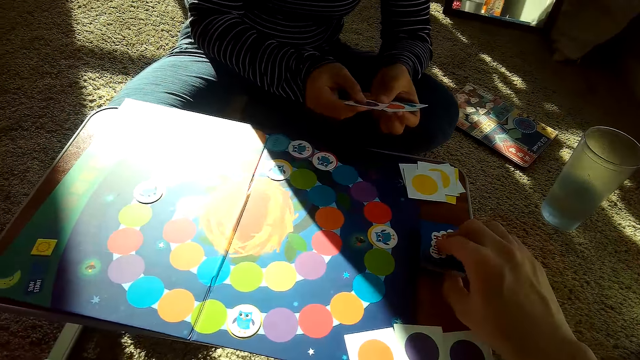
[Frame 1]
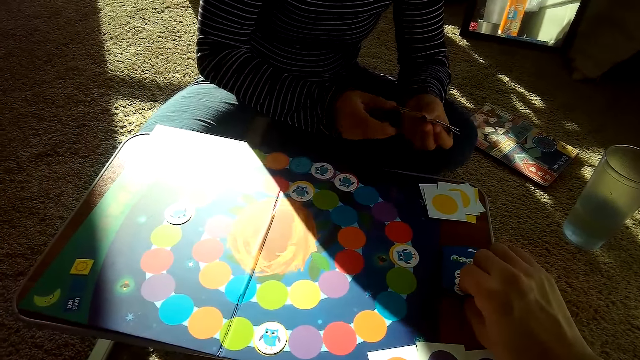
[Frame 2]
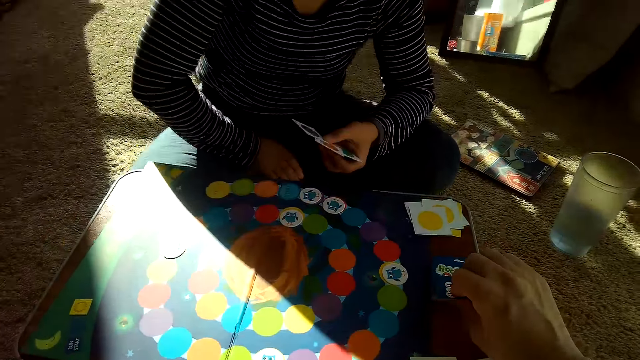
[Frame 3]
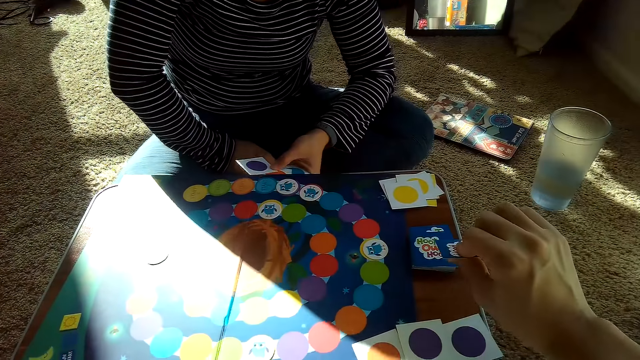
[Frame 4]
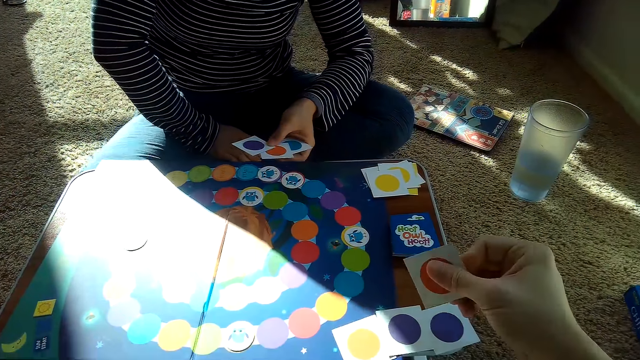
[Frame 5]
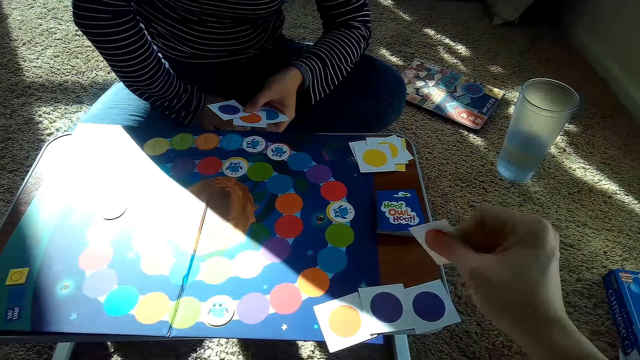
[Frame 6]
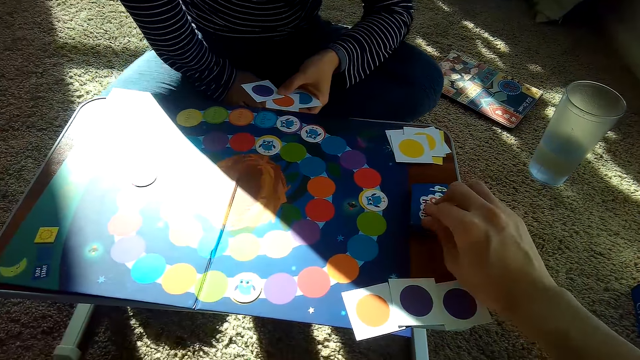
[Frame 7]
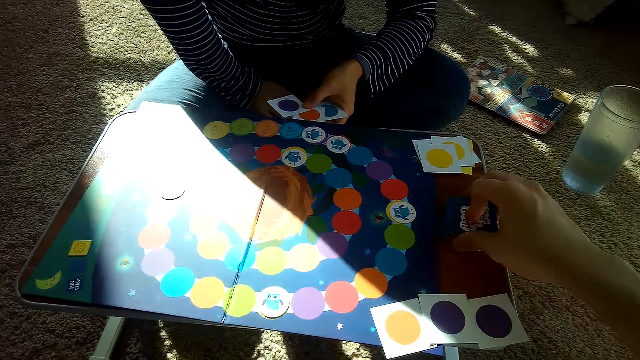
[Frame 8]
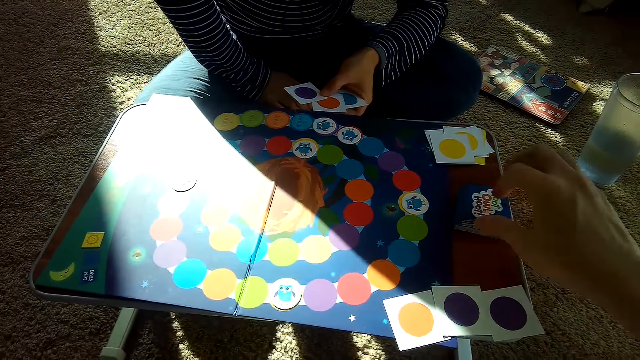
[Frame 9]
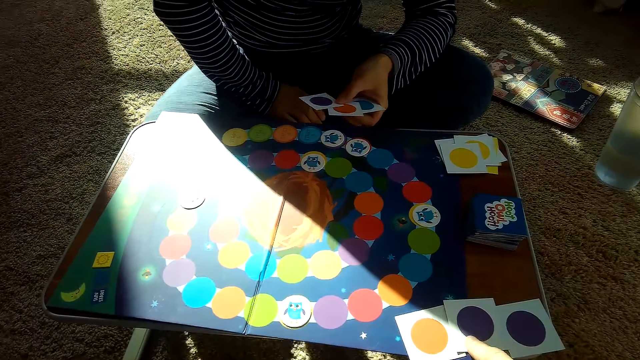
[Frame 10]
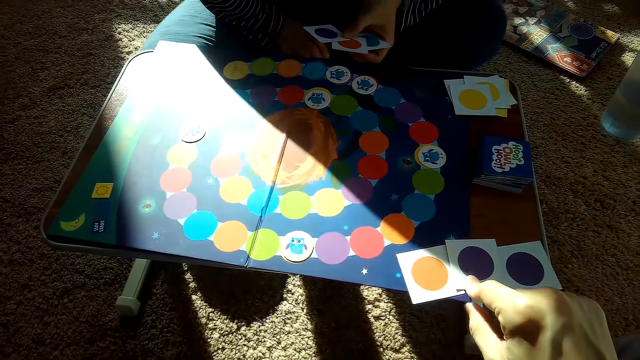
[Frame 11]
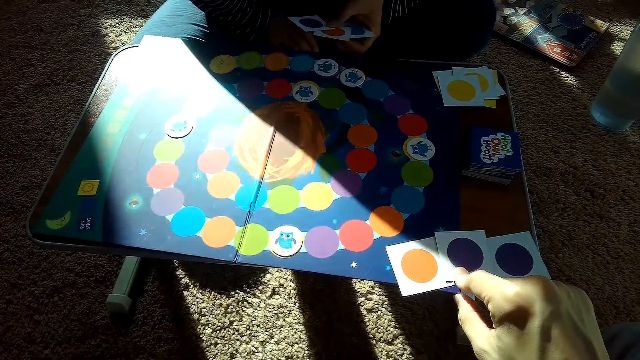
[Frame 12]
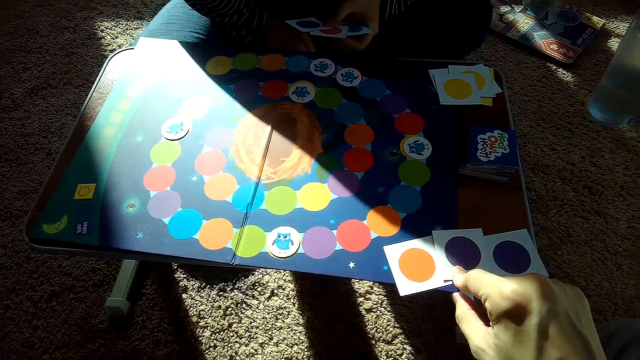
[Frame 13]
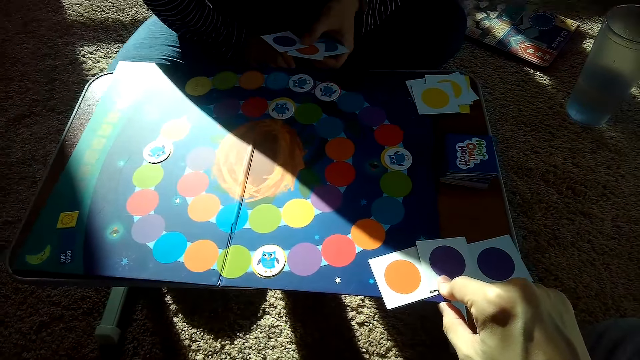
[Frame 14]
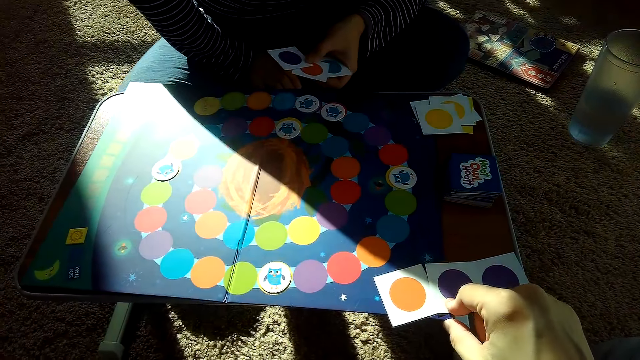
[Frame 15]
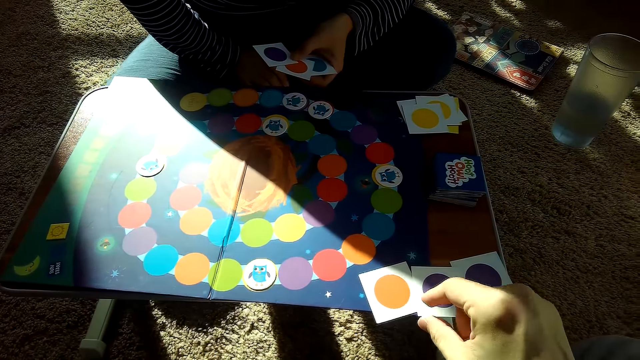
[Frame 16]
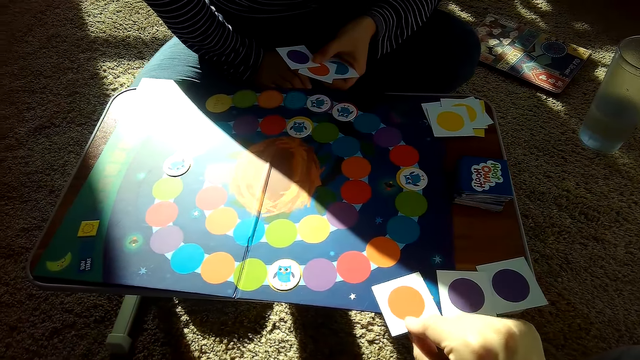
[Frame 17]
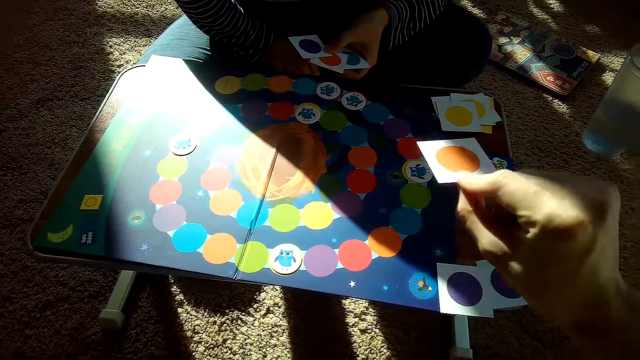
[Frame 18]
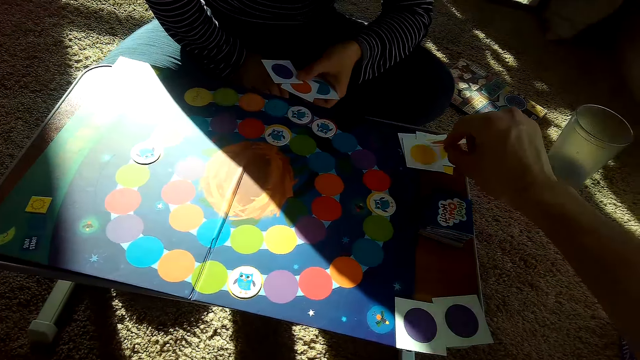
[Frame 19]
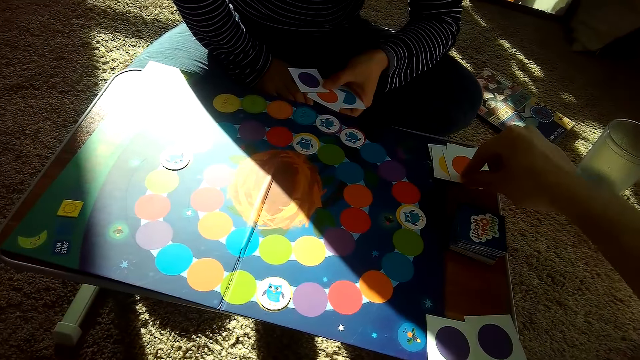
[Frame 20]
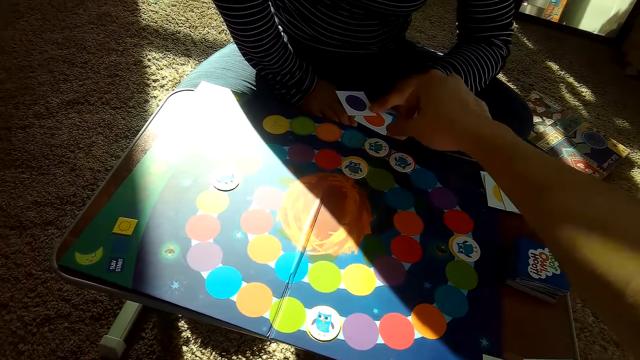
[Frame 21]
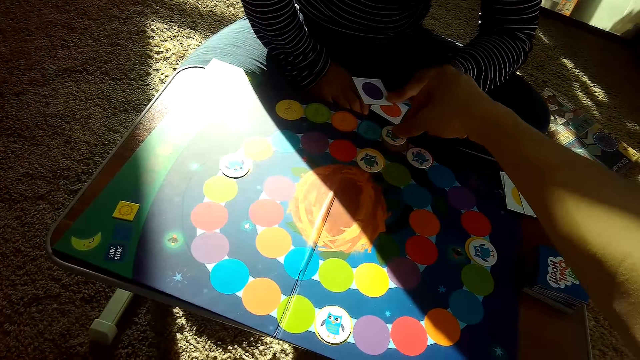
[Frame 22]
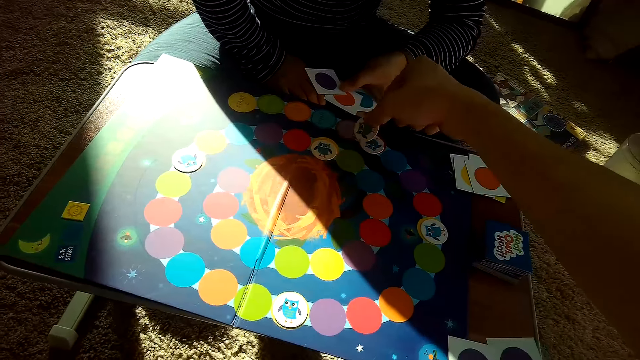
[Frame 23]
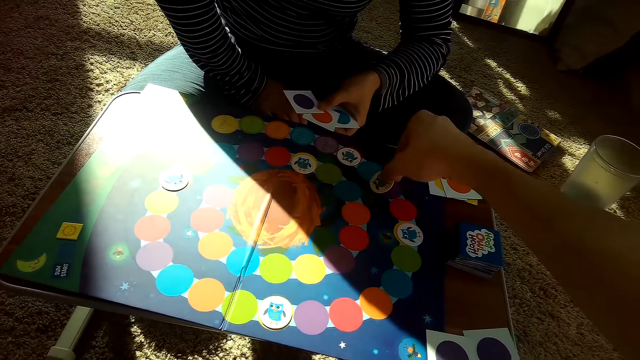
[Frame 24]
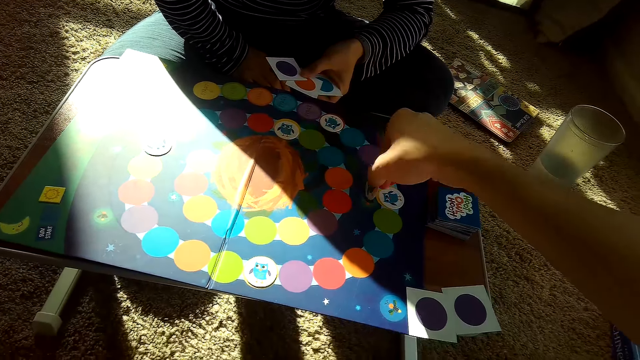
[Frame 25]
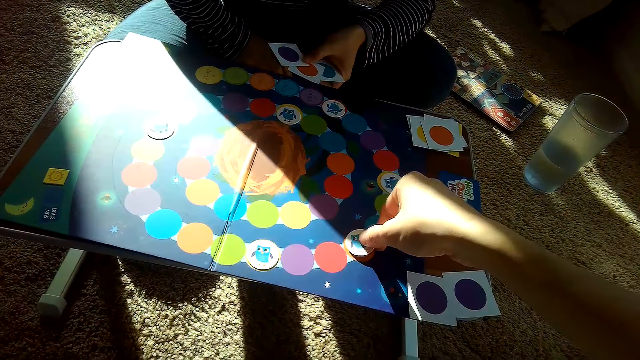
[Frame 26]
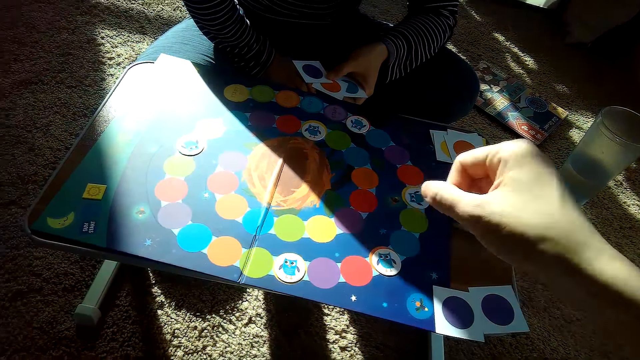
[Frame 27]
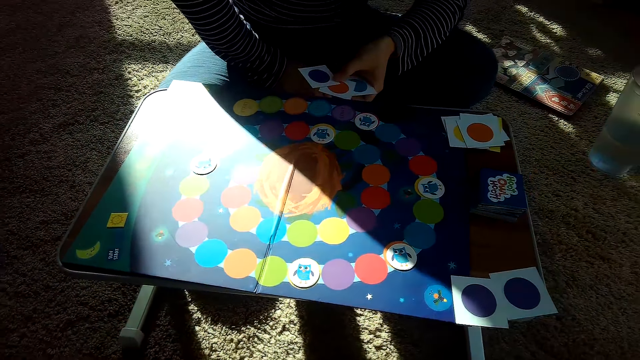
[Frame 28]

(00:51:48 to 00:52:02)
The camera wearer picks a card from the stack of cards on the table with his right hand. He drops the card on the stack of cards on the table with his right hand. He chooses a card. He picks a card from the table with his right hand. He drops the card in his right hand on the partner's stack of cards. He picks a card. He adjusts a chip on the game board with his right hand. He puts the card on the game board.

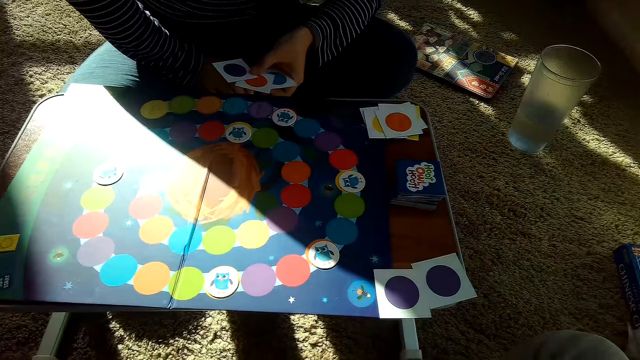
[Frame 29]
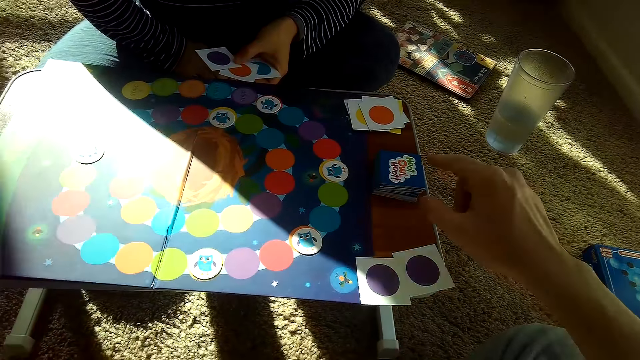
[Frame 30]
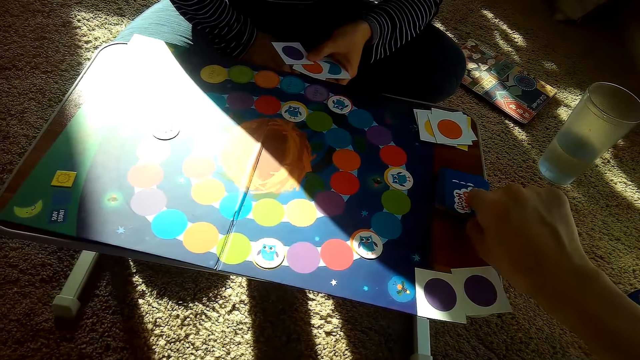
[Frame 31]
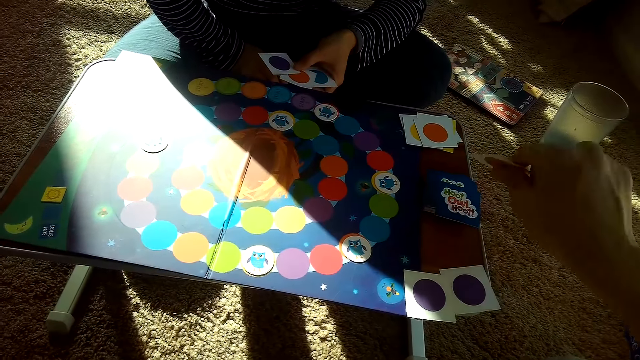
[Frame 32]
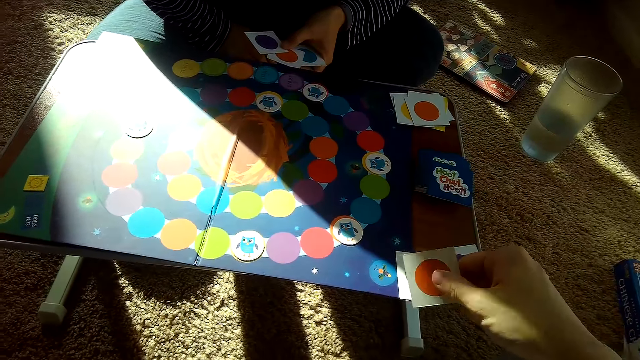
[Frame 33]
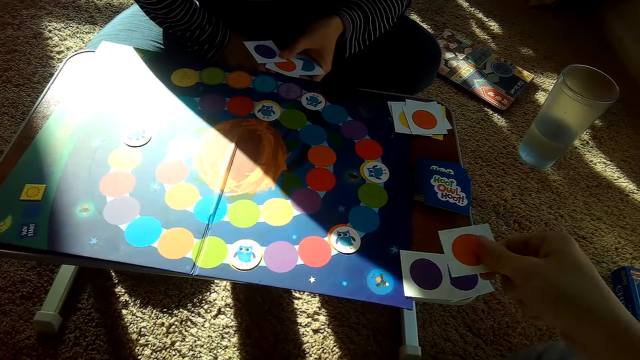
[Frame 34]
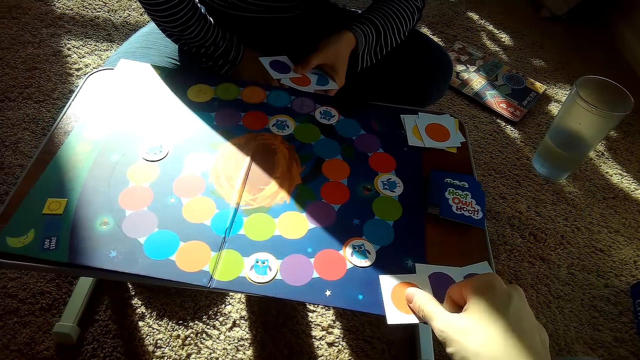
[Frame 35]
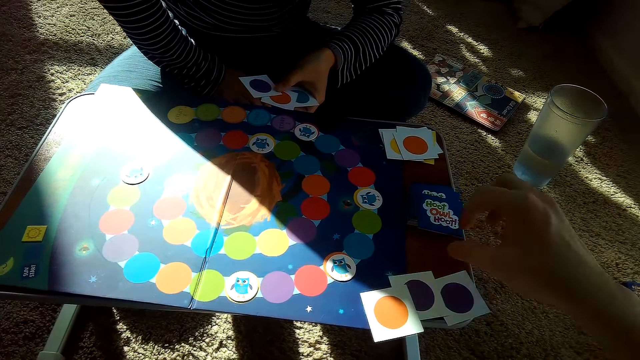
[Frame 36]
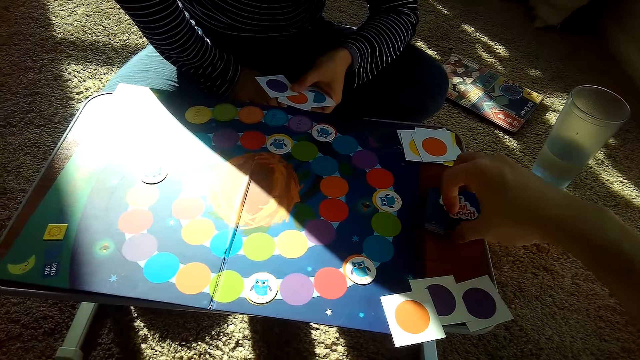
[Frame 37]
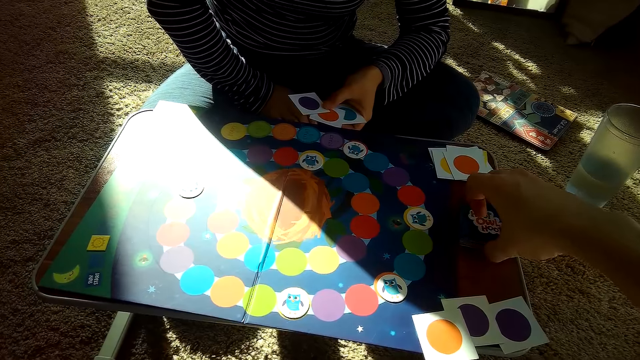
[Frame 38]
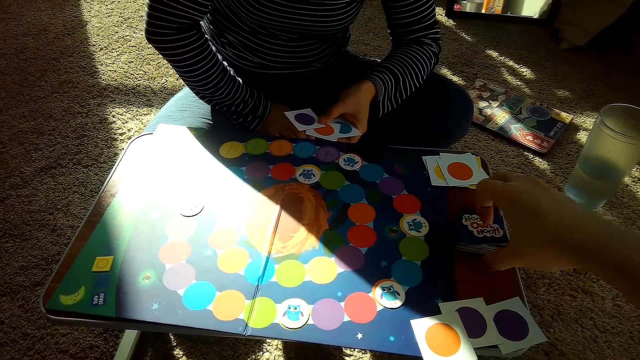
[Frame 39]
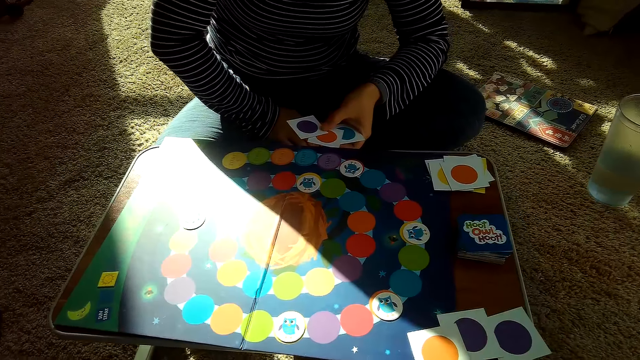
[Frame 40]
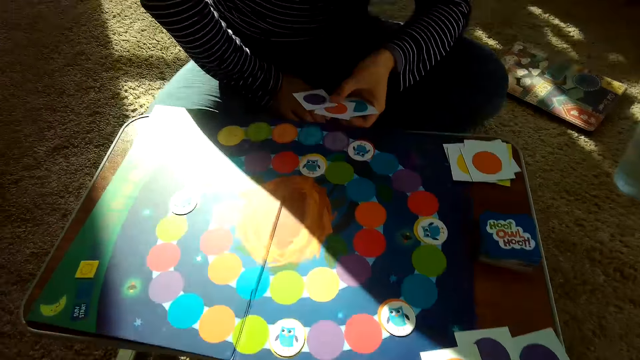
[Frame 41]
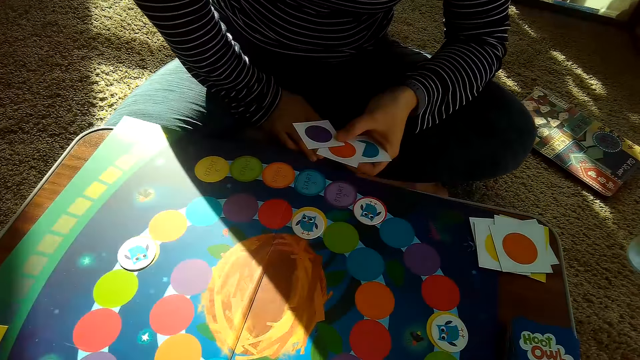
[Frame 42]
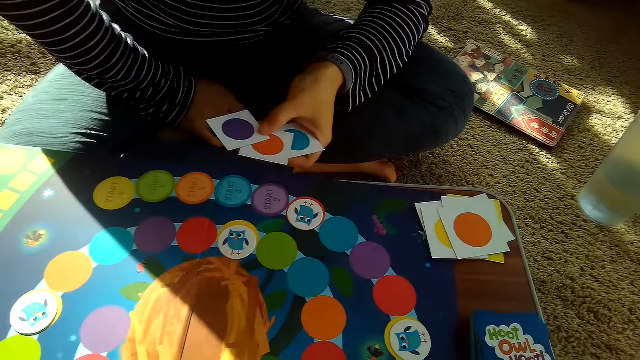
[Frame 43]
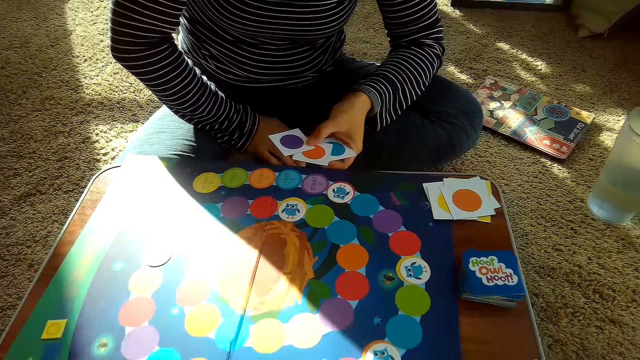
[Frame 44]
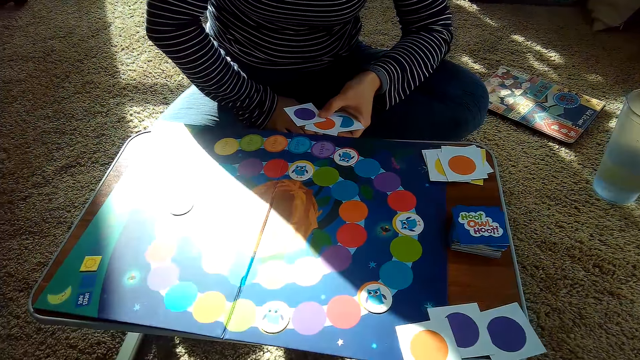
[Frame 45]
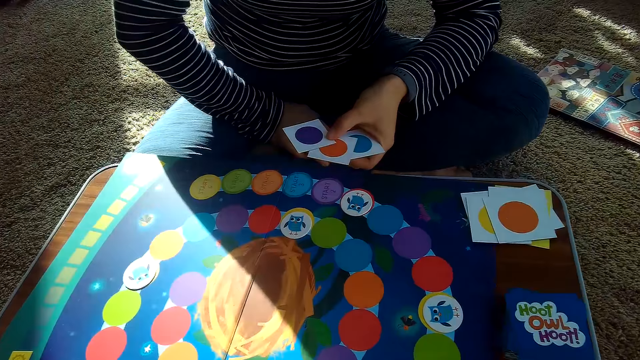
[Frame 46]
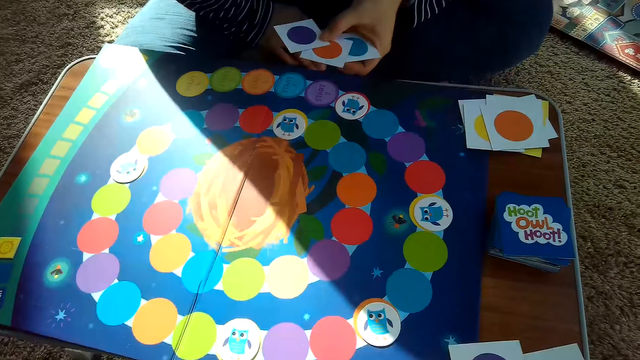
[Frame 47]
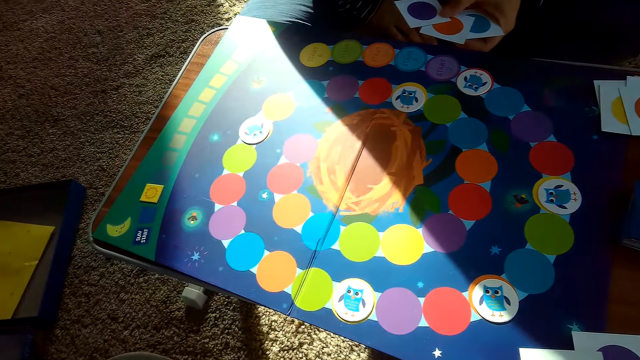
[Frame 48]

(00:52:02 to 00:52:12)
The camera wearer picks a card from the stack of cards on the table with his right hand. He places the card in his right hand on the table. He adjusts the stack of cards on the table with his right hand.
